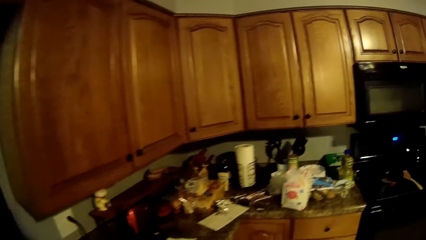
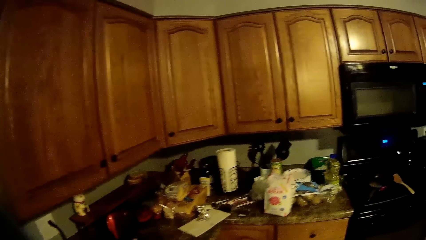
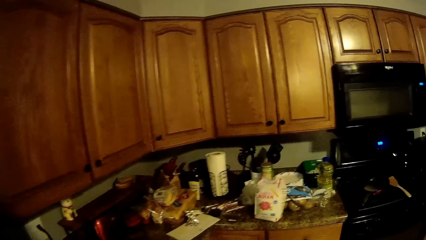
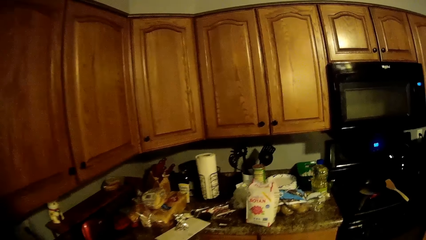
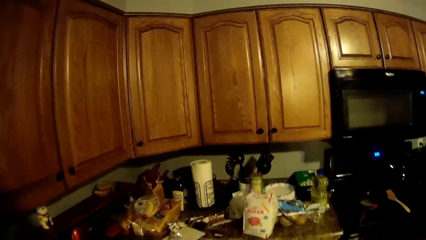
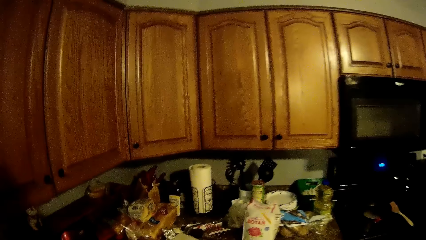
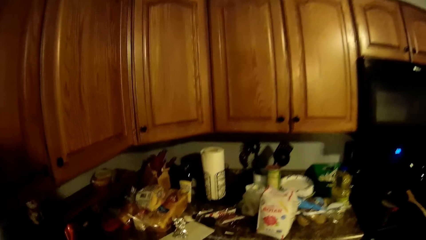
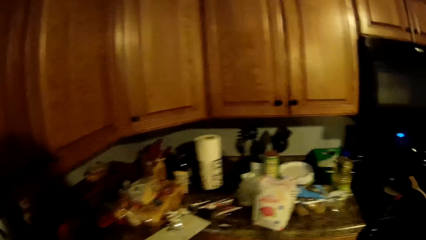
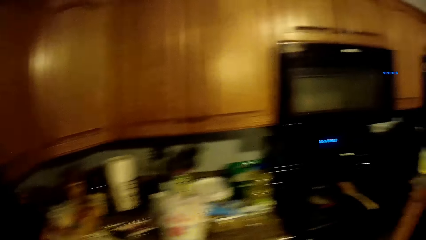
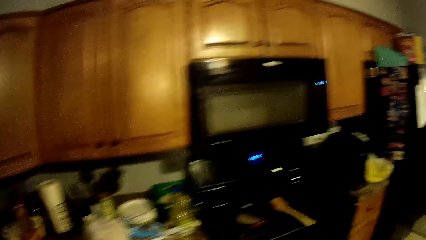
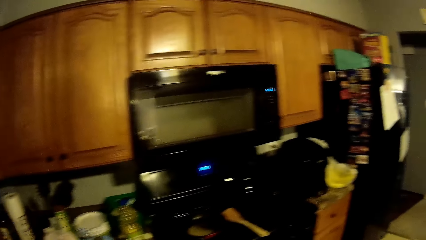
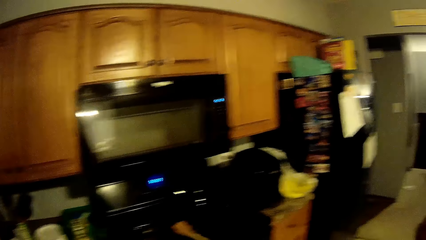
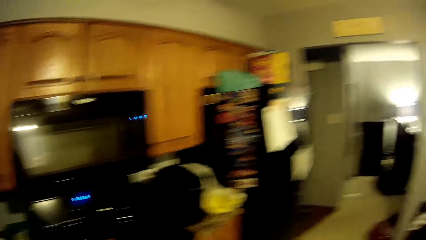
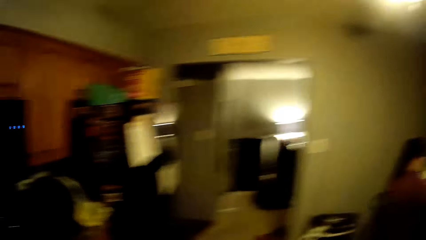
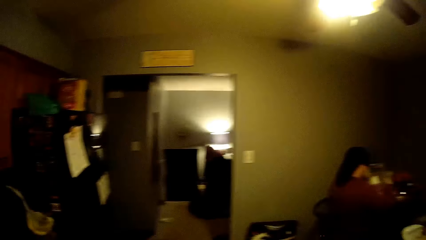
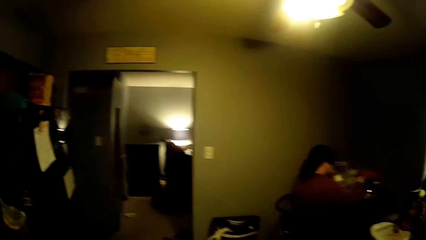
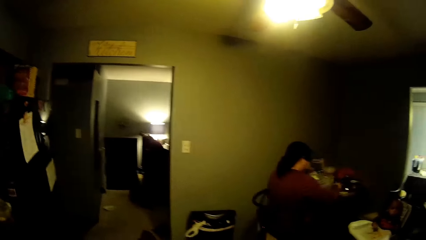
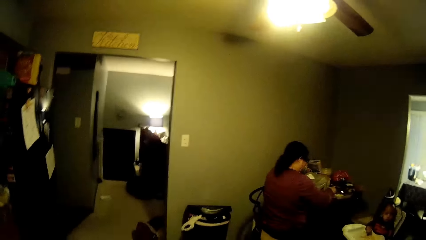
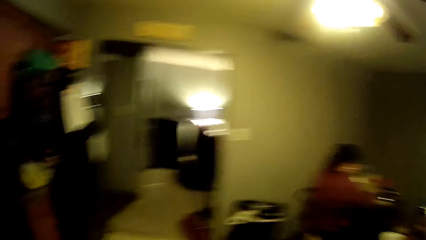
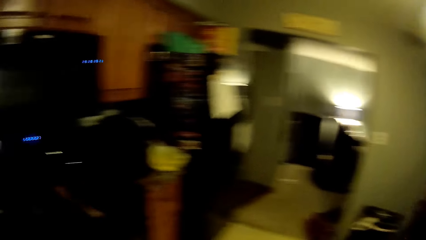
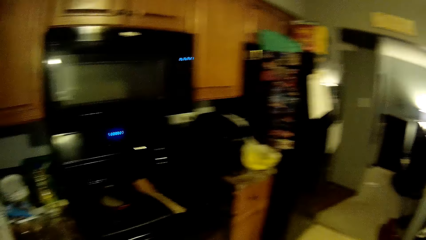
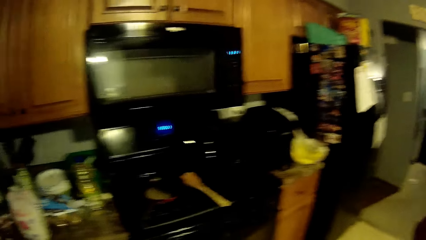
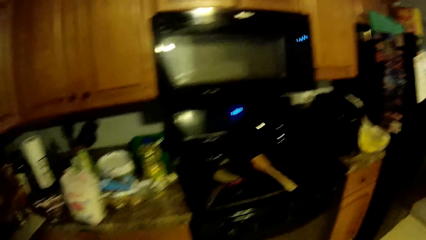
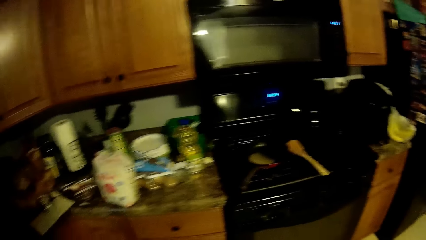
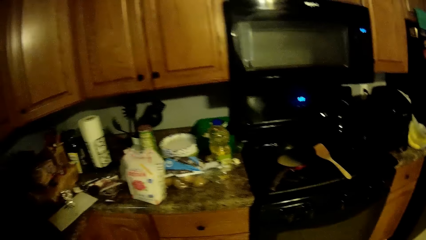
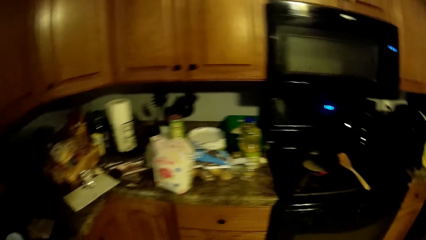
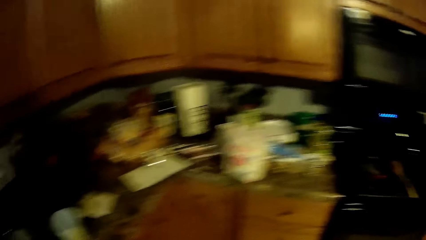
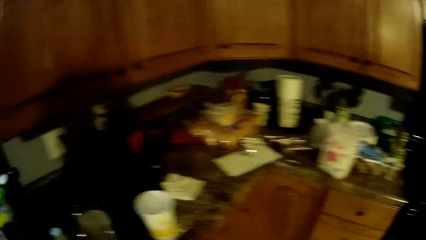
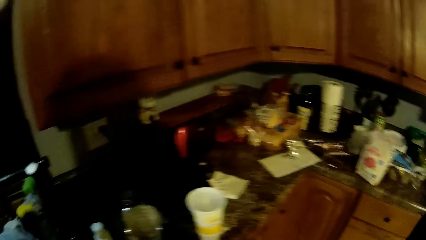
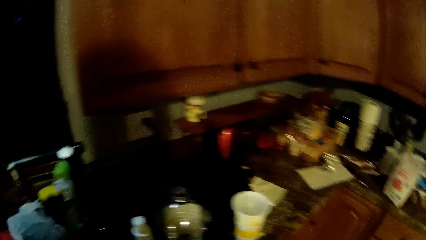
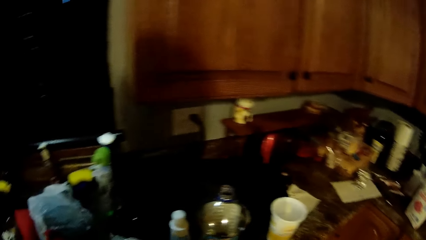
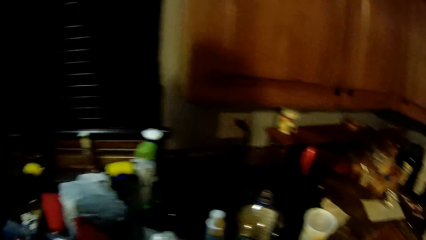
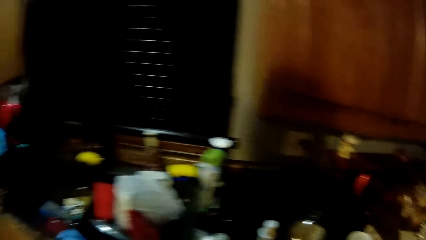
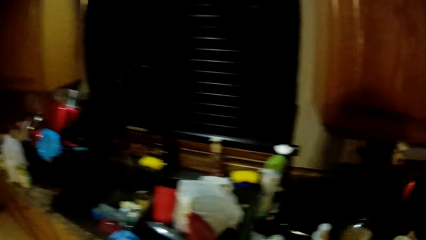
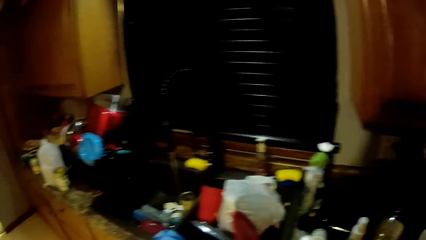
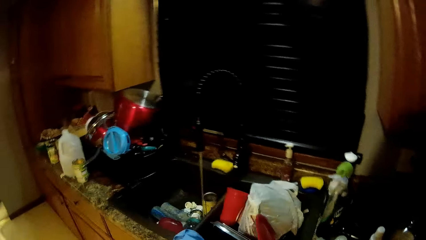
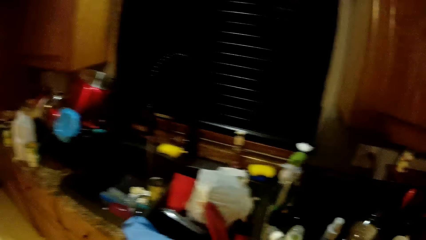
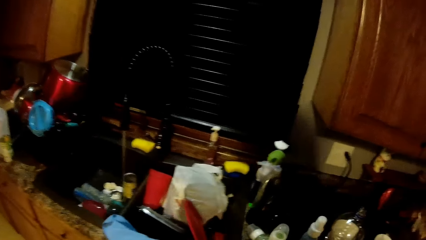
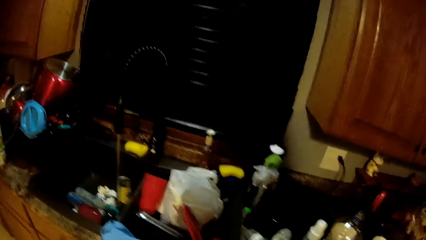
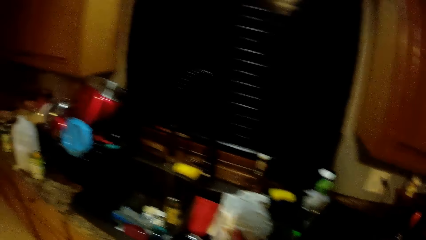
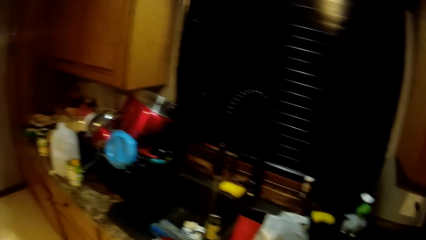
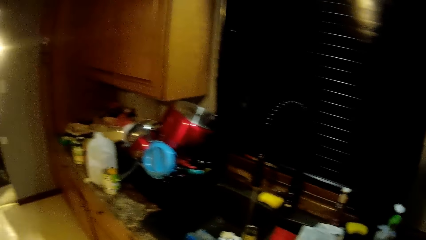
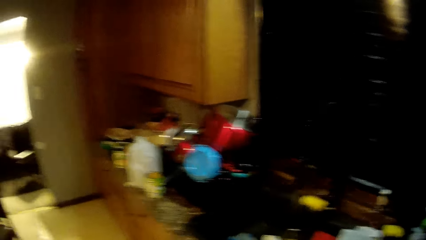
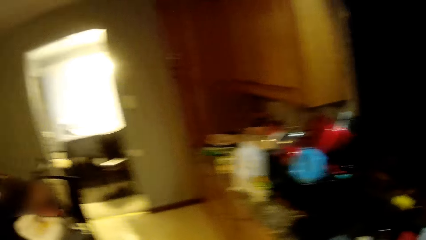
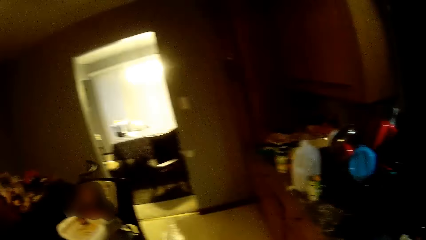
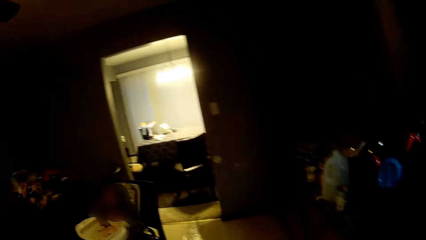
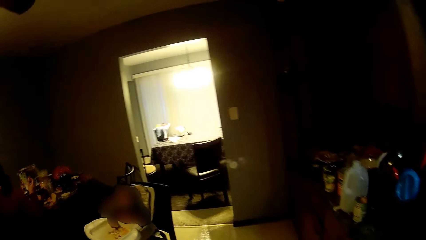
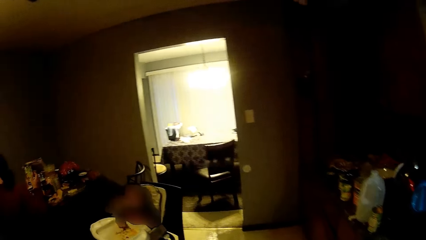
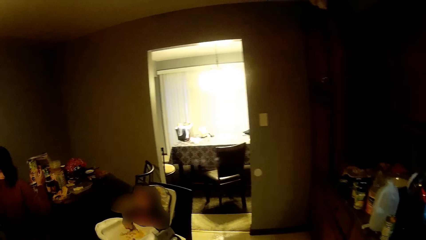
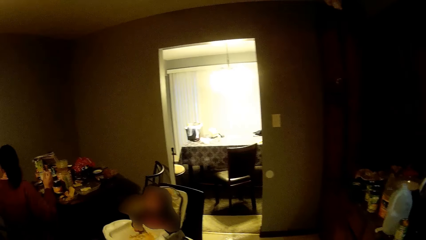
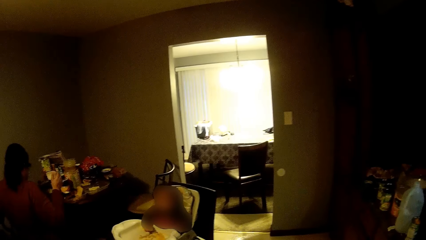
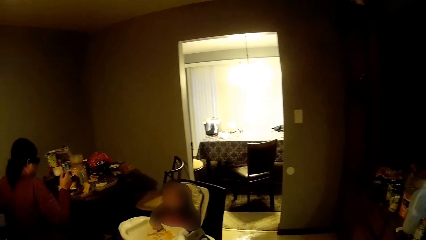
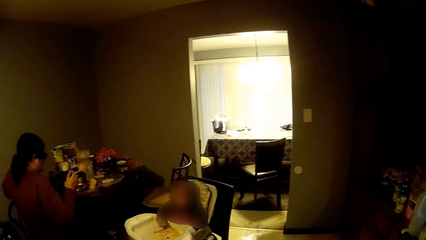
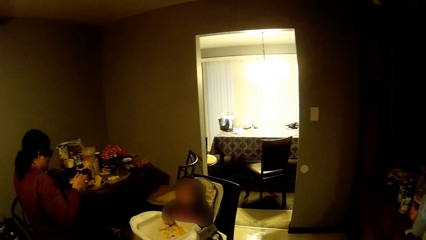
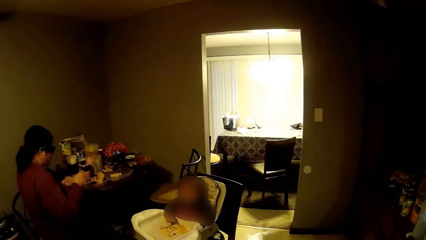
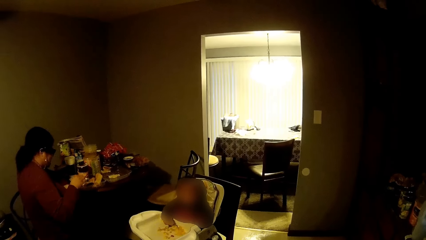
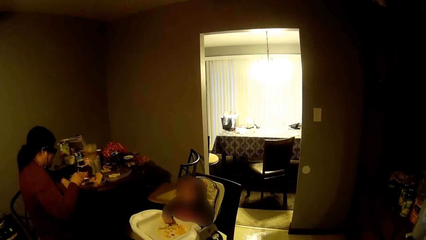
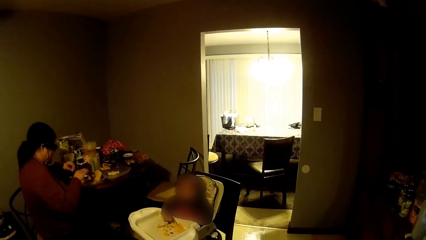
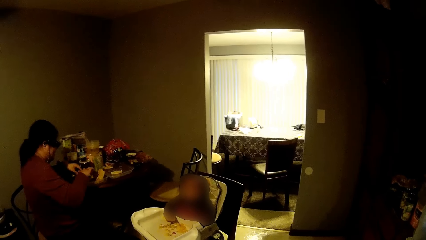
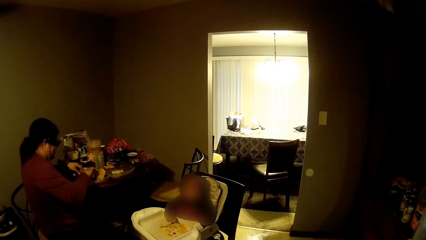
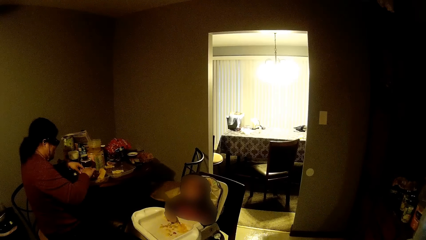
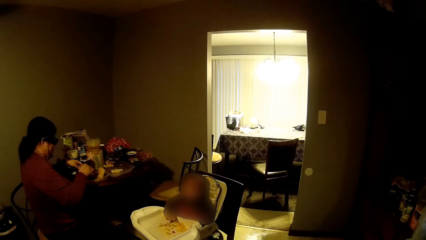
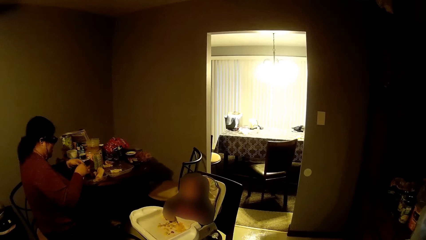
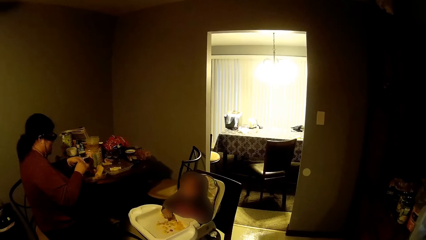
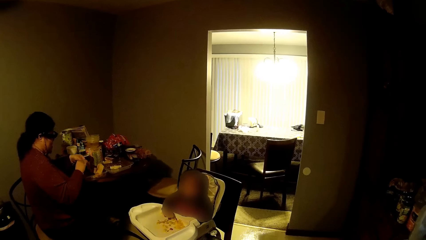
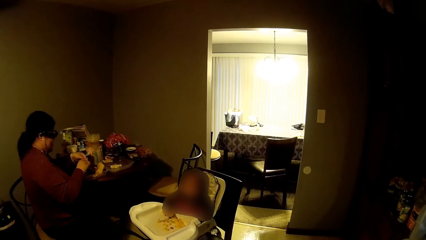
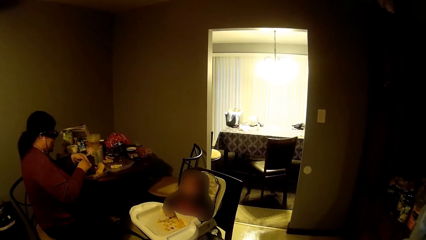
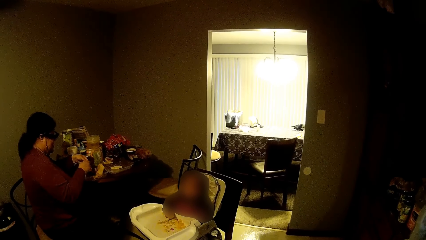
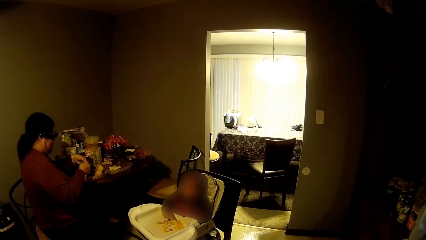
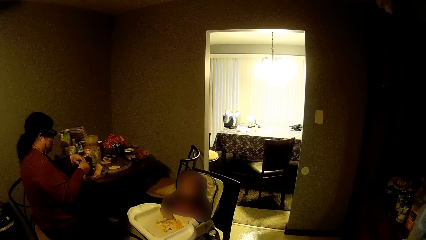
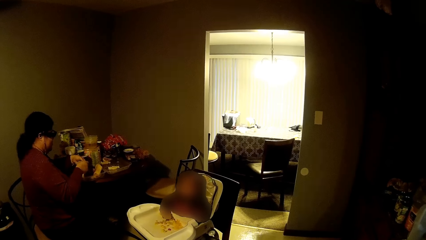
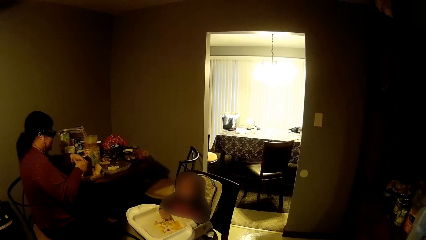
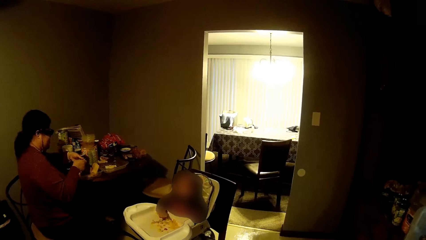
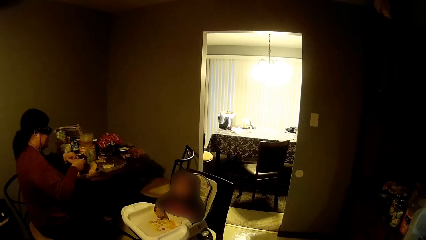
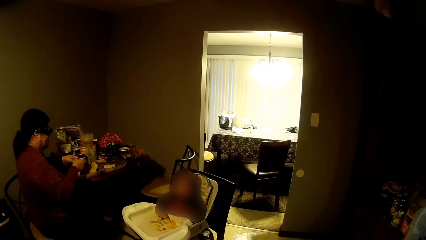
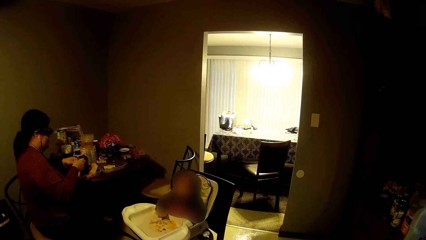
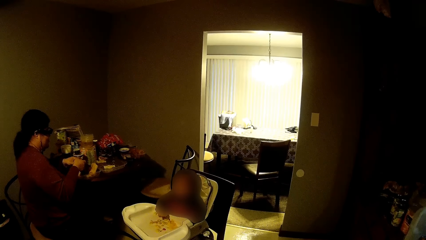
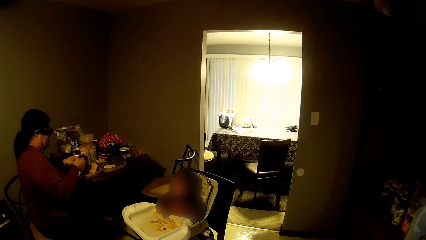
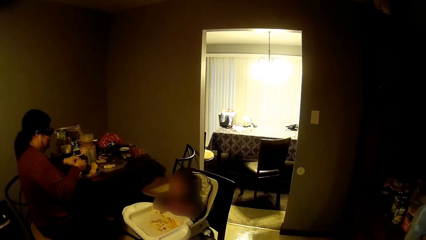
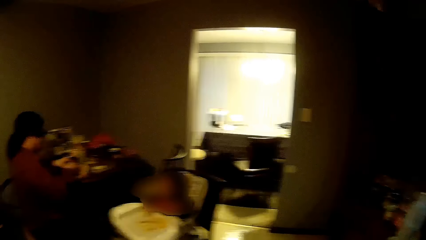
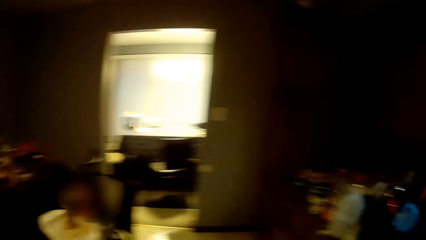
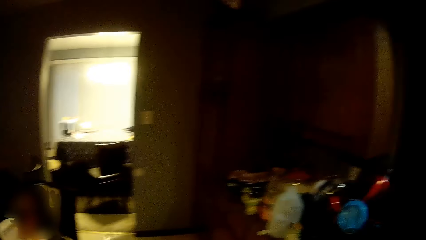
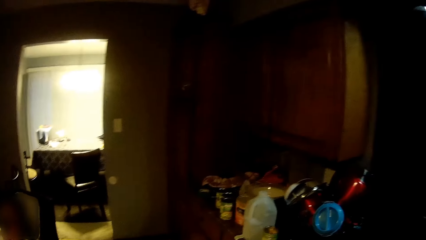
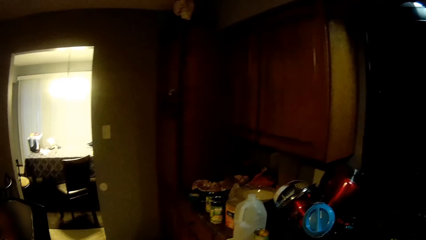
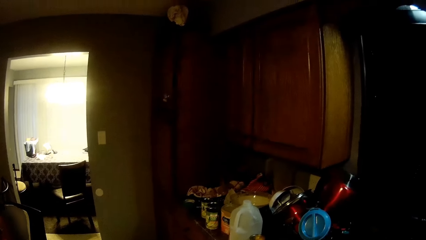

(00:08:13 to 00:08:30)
The camera wearer looks around. The woman picks up the snack from the cup with both hands.
